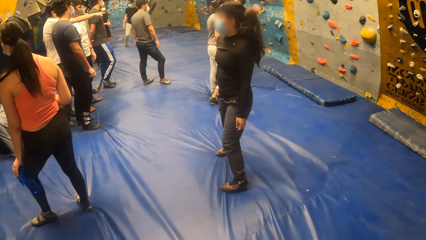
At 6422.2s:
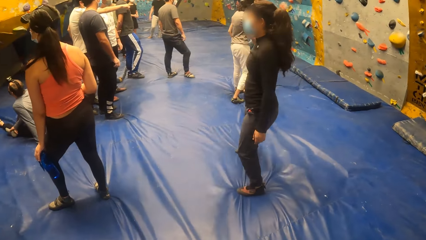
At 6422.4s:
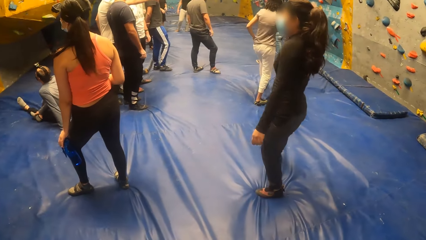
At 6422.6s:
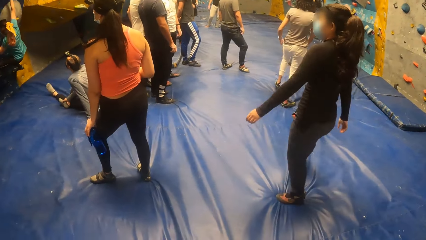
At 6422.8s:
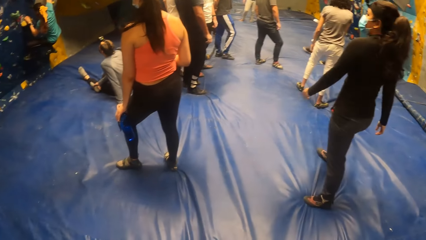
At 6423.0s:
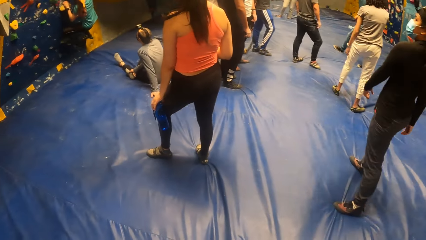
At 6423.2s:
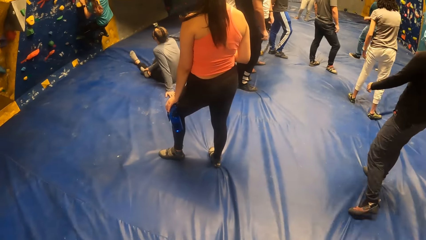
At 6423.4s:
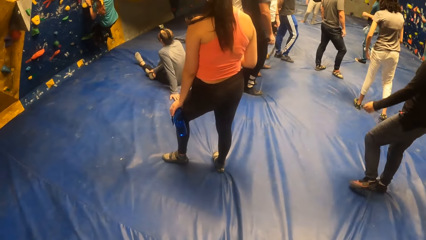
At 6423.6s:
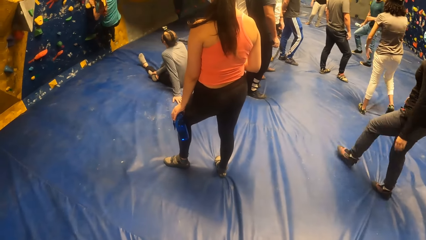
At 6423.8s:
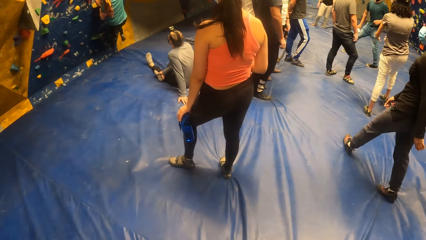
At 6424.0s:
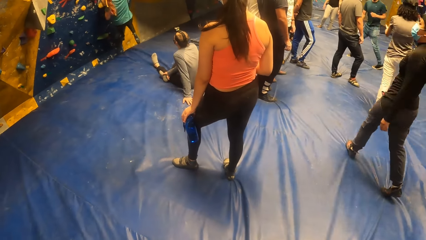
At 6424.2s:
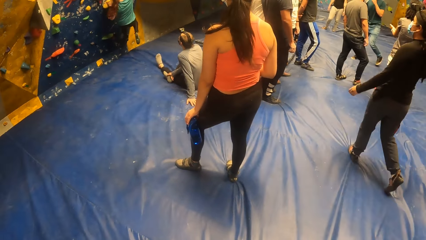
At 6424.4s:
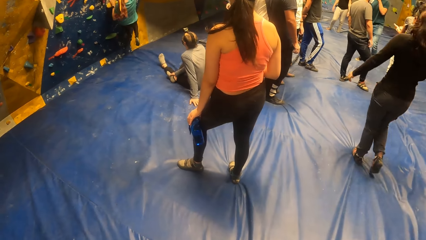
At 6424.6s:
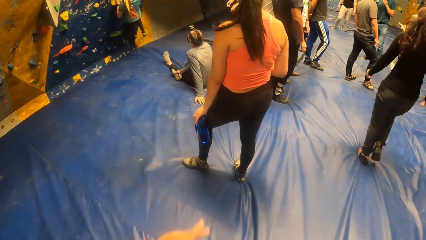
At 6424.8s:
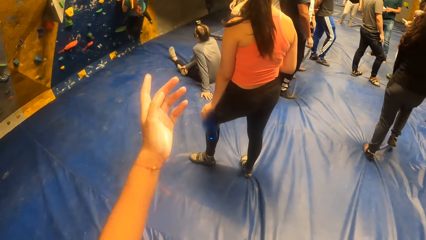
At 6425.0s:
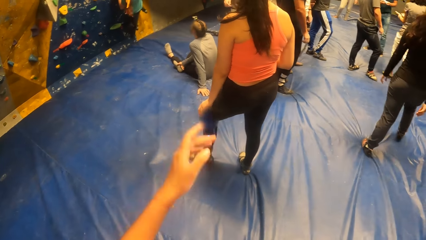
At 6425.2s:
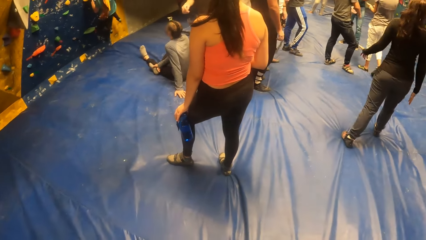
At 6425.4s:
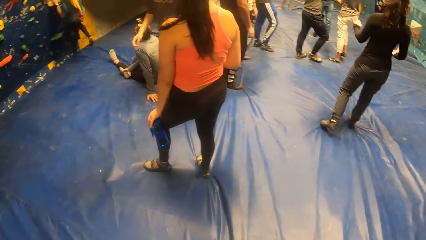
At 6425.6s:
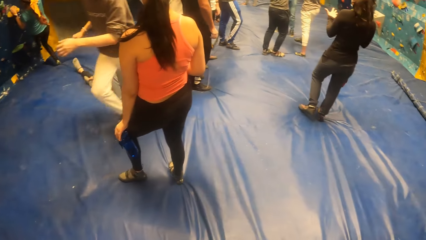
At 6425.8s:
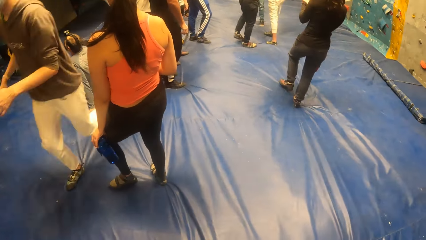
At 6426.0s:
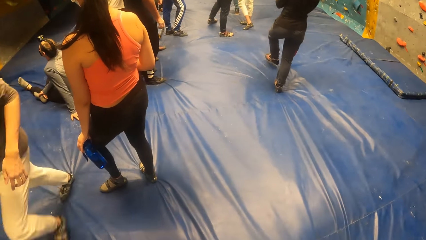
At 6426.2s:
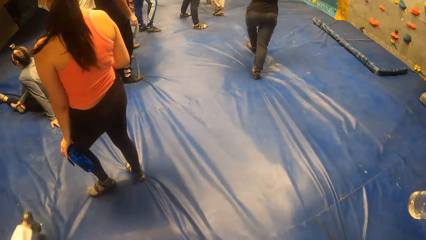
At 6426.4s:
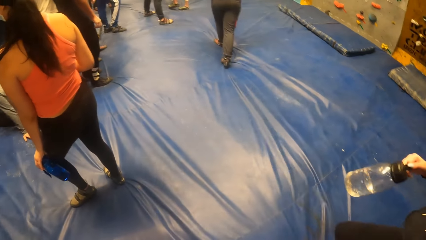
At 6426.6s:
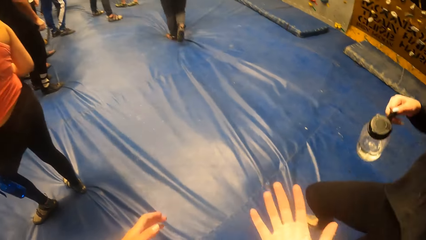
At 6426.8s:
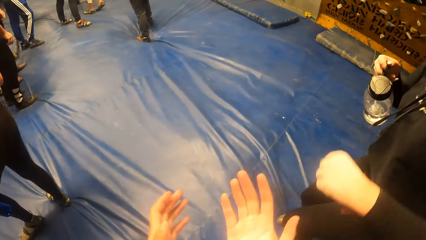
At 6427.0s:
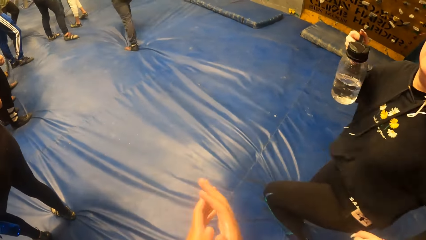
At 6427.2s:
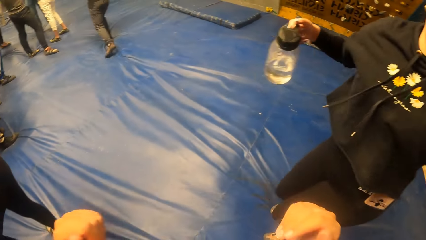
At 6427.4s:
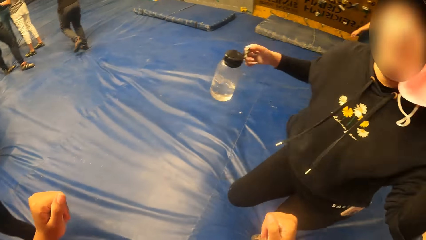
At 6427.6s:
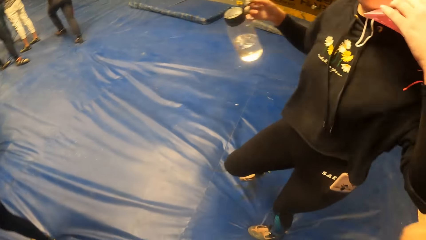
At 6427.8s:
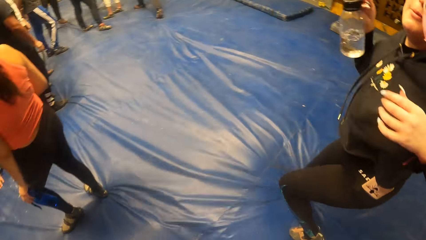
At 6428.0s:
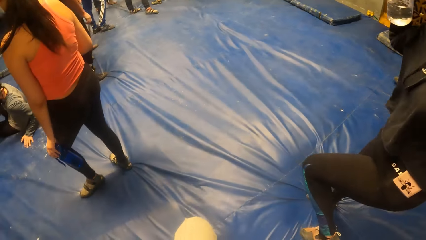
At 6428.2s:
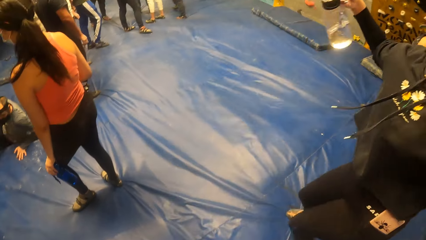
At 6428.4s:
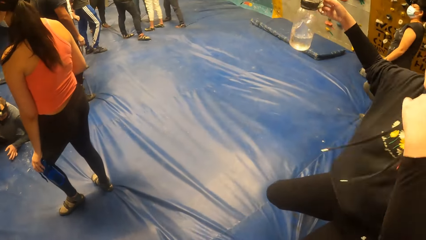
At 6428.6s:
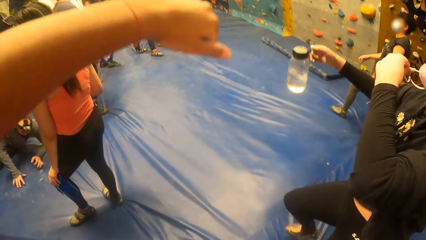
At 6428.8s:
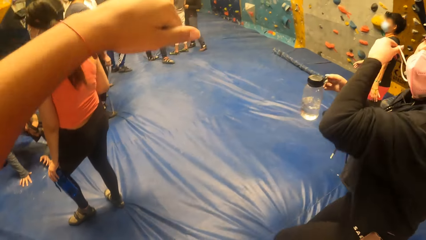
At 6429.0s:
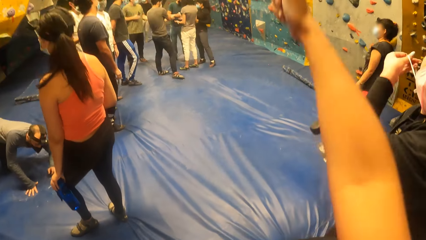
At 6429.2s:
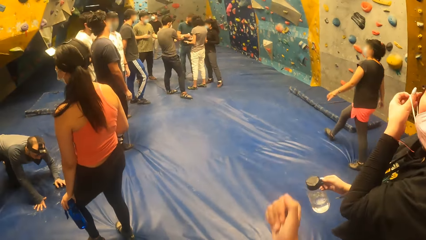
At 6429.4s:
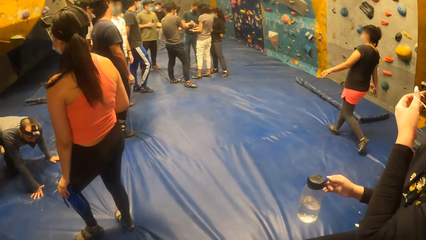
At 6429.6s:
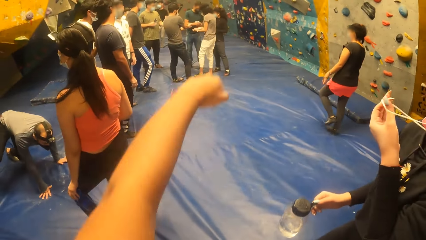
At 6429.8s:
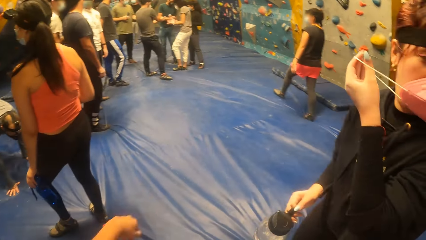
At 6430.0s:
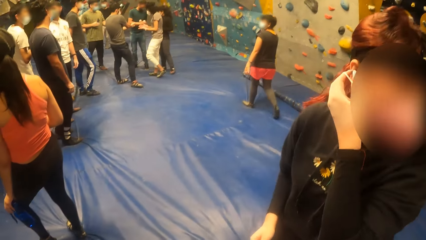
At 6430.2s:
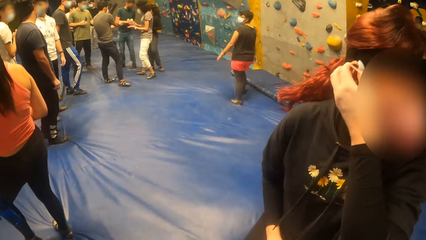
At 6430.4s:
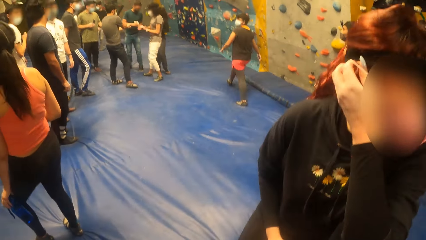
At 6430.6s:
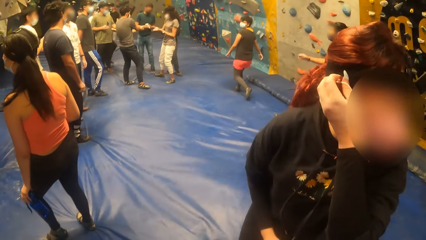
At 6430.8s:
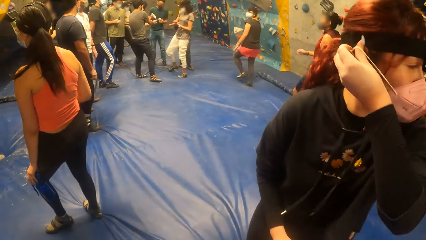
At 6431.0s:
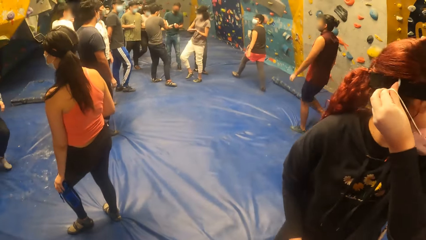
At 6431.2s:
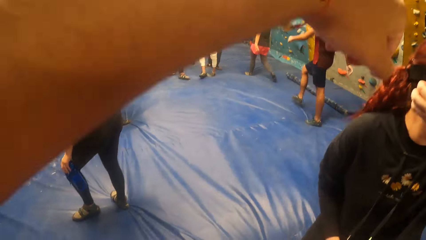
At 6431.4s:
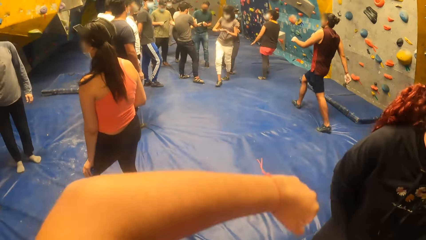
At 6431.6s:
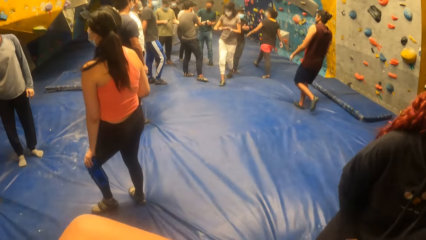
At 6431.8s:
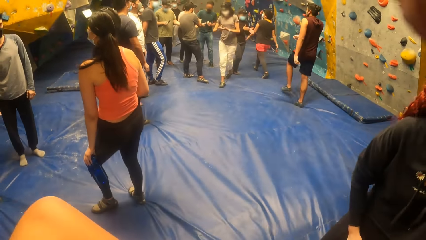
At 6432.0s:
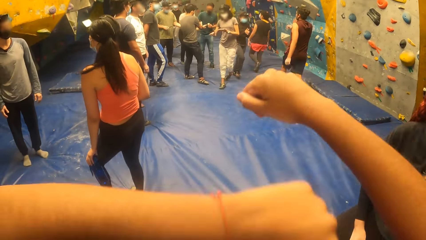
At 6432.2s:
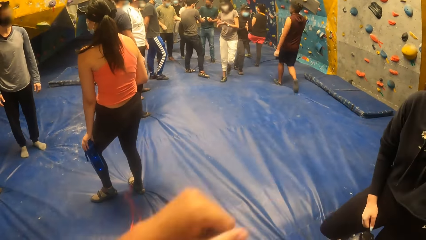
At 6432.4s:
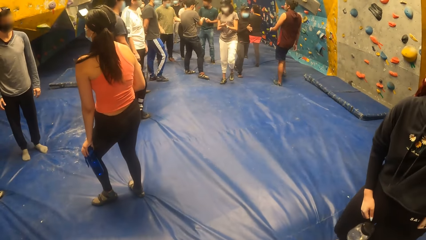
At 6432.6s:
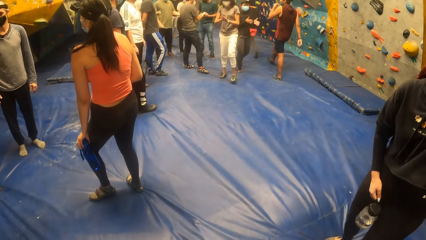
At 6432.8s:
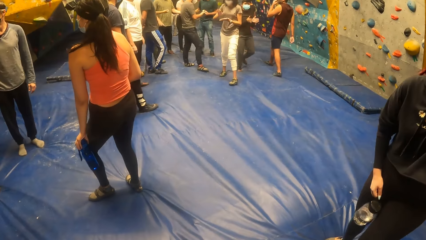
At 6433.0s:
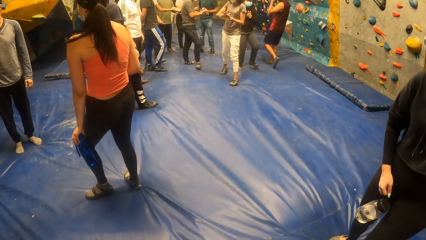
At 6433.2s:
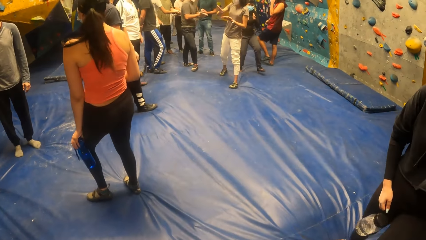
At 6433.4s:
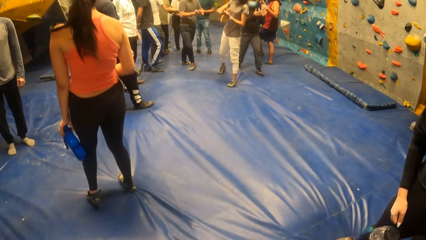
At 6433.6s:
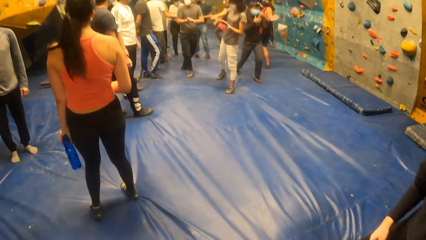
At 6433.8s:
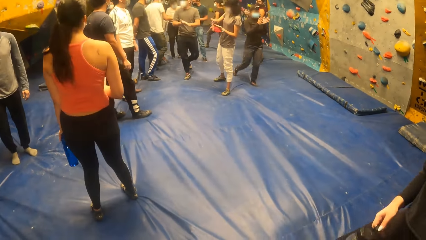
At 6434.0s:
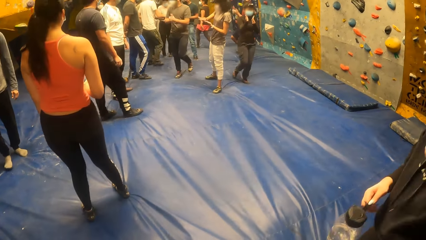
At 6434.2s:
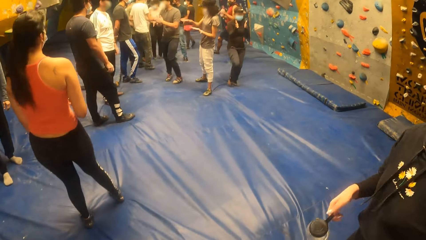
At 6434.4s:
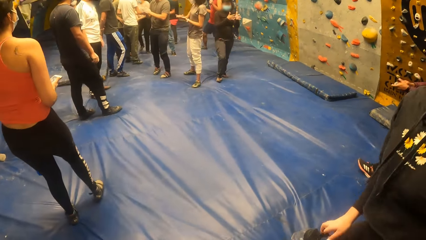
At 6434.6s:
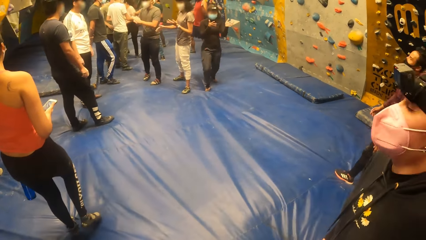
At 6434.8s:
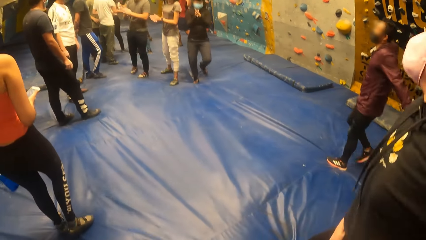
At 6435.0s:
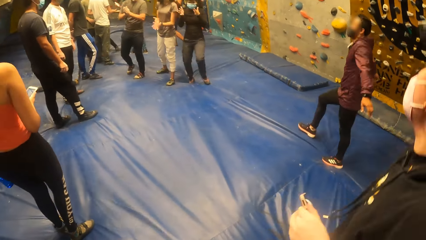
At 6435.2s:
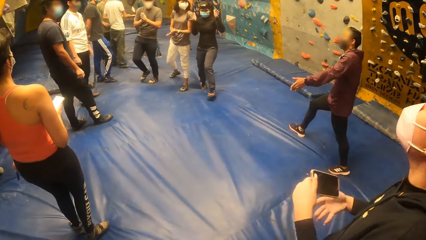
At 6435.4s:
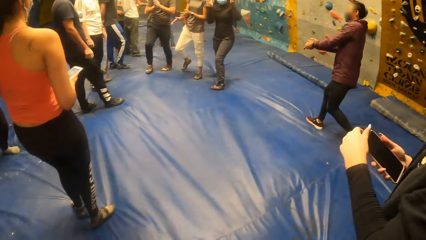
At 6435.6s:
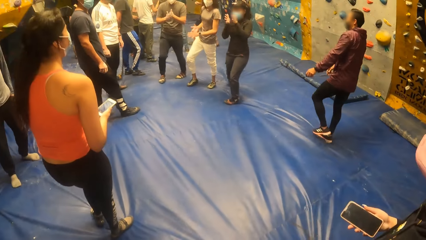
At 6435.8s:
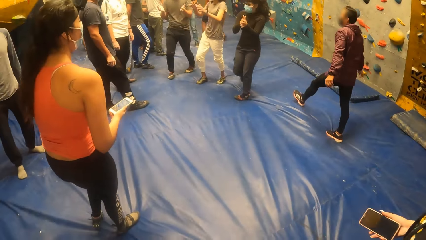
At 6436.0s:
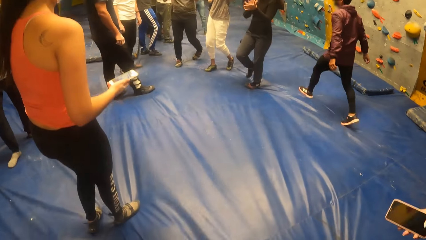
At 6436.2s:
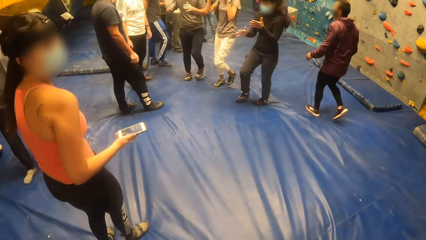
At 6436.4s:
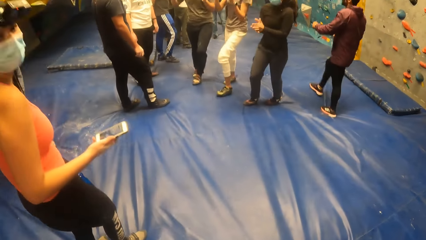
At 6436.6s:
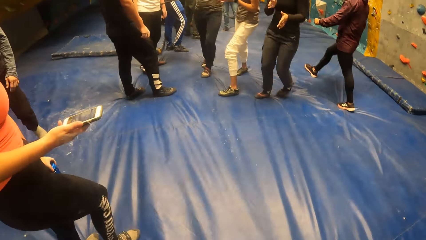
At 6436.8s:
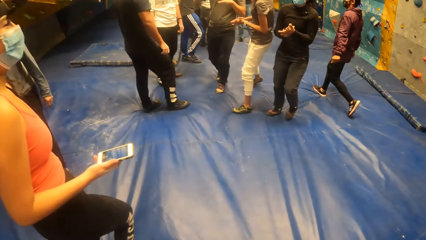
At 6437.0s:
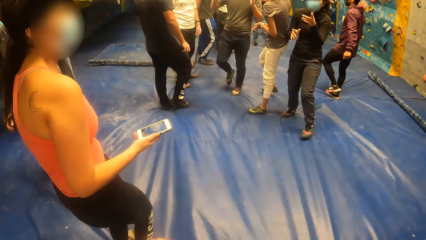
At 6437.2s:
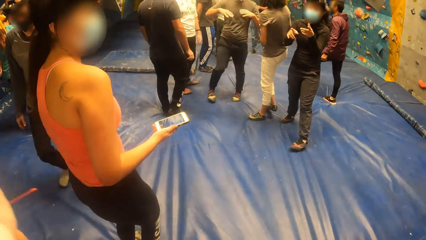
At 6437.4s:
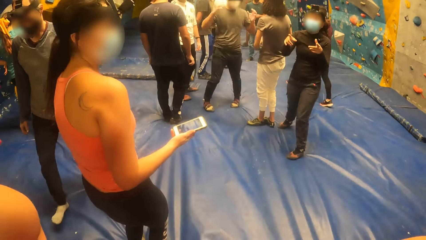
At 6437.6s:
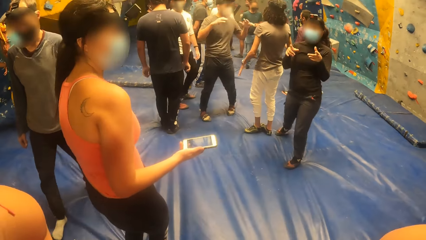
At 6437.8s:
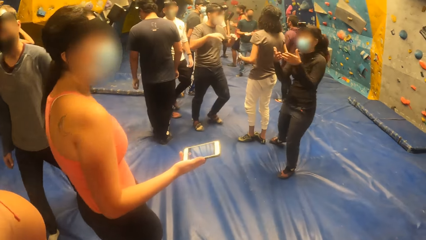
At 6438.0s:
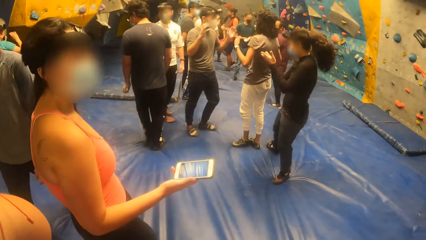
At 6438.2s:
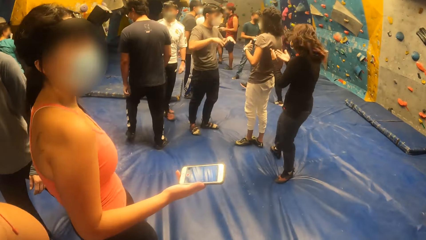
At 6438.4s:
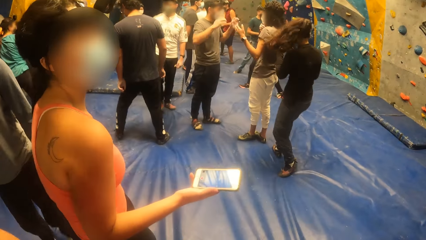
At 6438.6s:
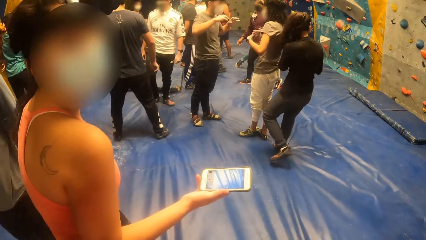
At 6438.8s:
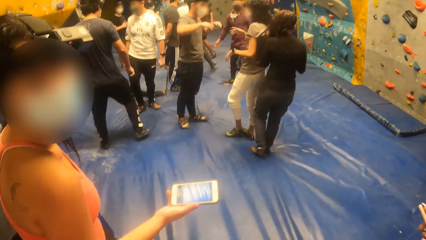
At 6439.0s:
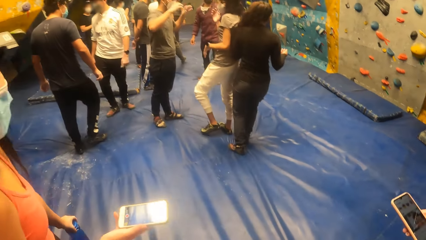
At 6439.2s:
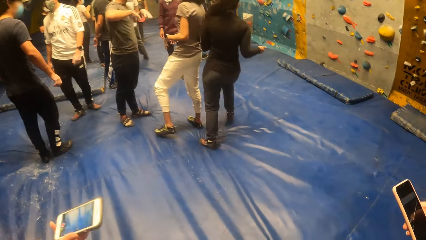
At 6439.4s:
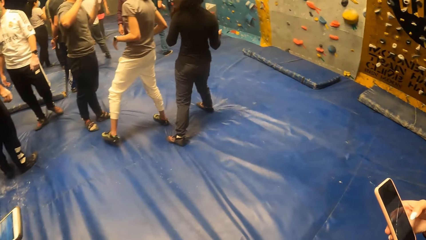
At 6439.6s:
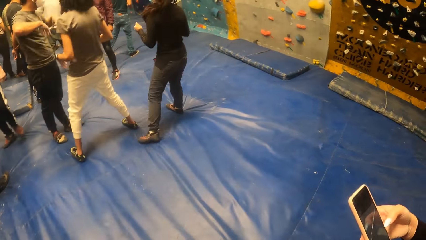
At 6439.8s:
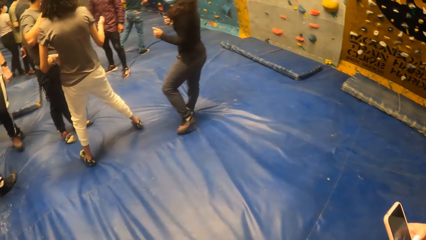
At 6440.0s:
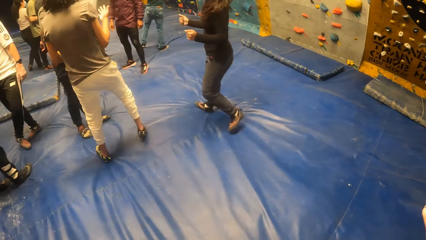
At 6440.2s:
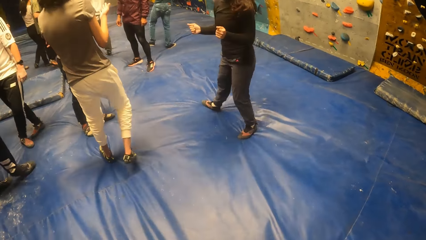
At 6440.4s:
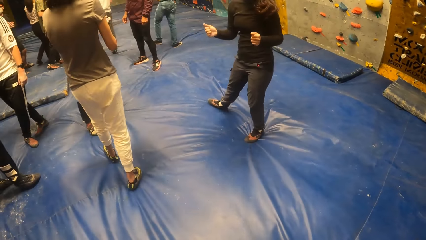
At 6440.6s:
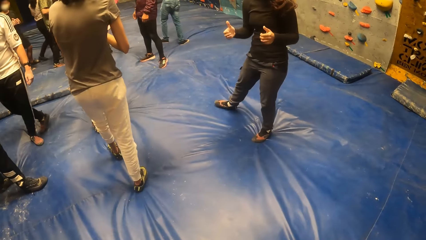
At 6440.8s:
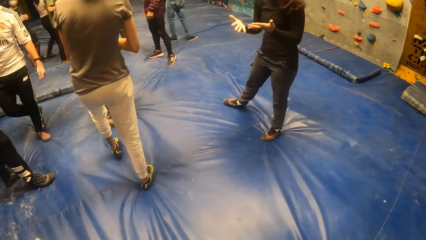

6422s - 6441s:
A woman climbs the rock wall with both hands and both legs. The camera wearer swings a hand. They exercise with another woman. A woman dances. The second woman adjusts the facemask on her face with her left hand. The camera wearer dances. The second woman operates the phone with her right hand.
